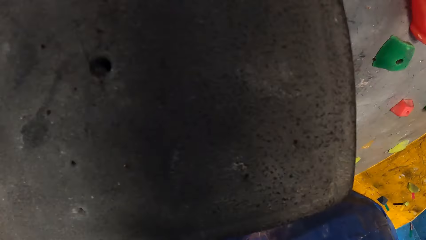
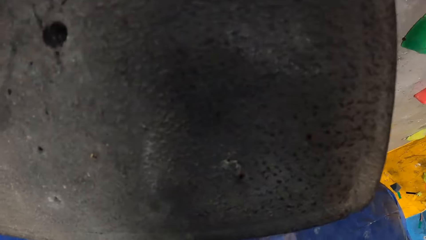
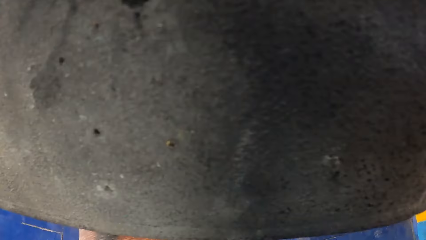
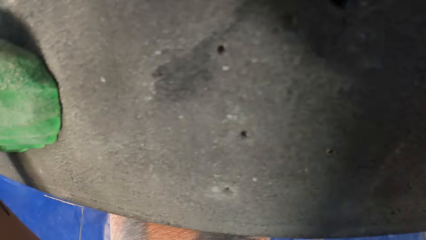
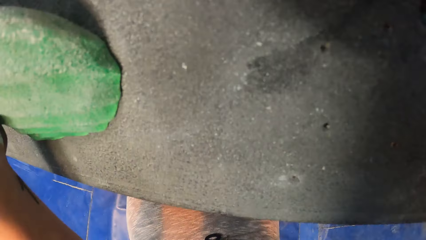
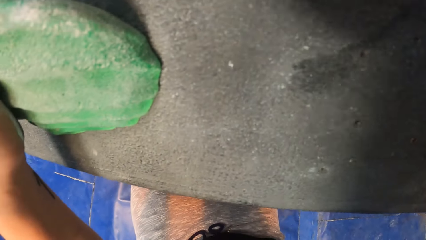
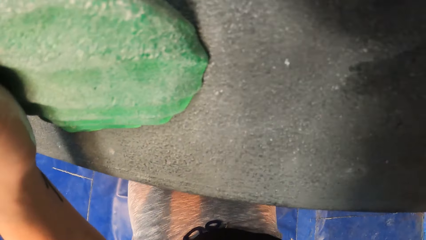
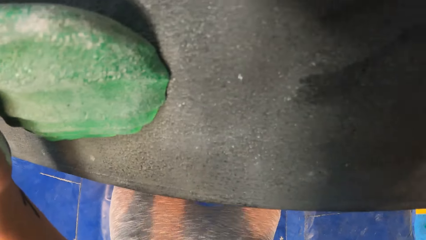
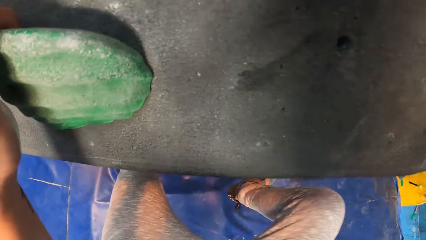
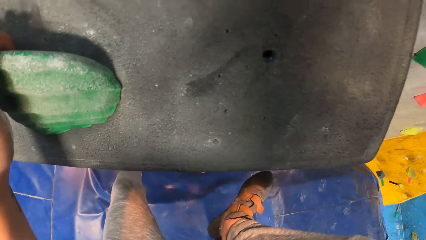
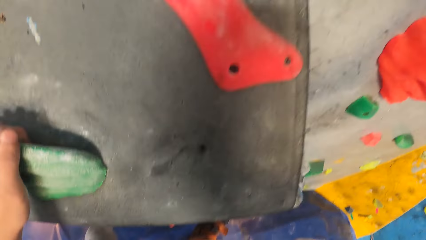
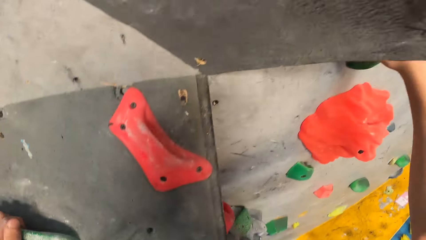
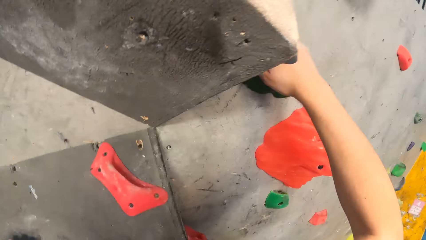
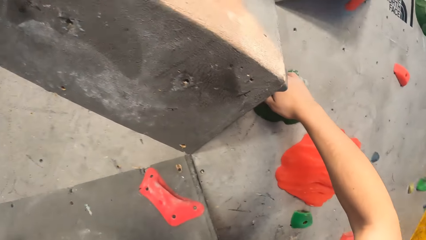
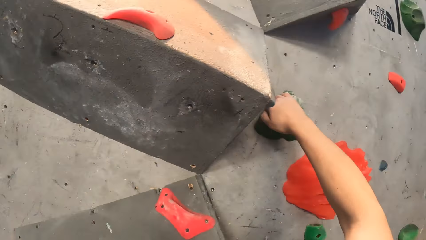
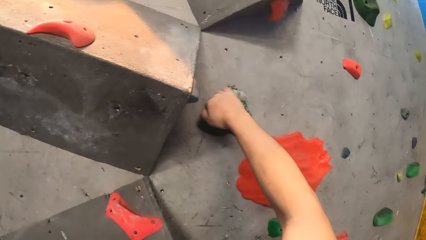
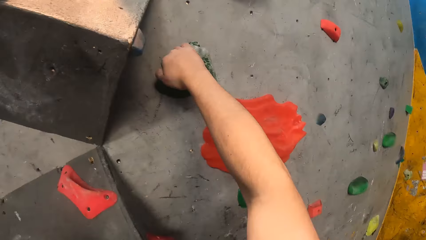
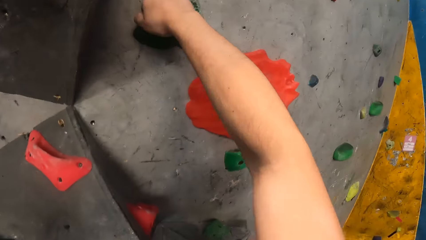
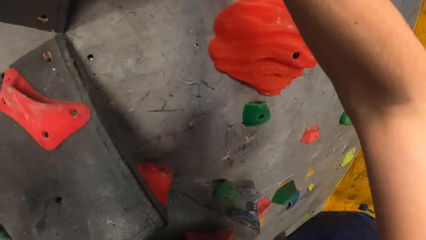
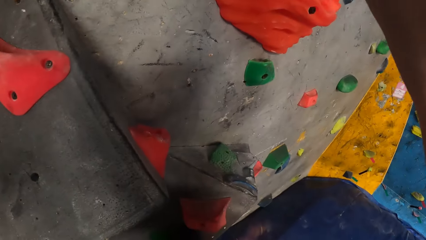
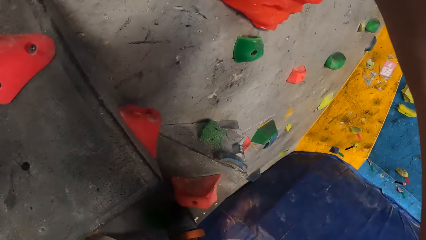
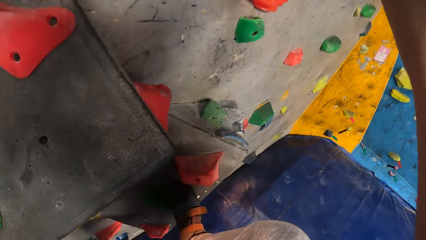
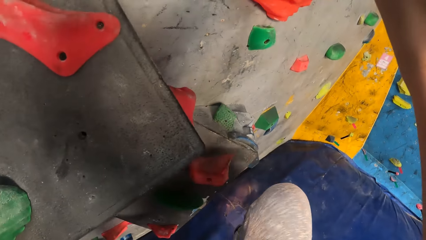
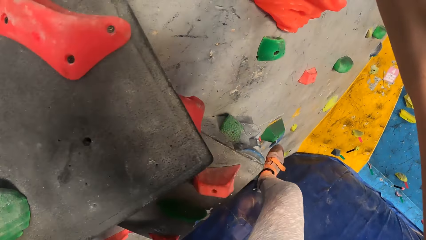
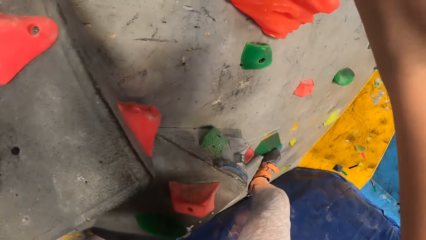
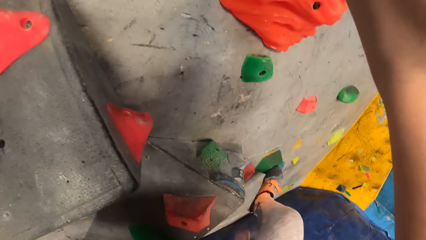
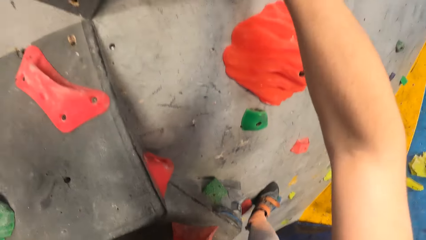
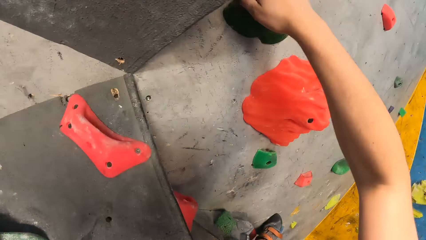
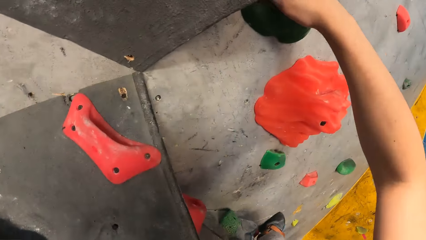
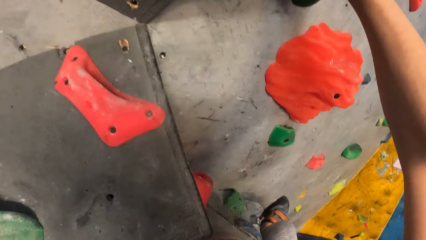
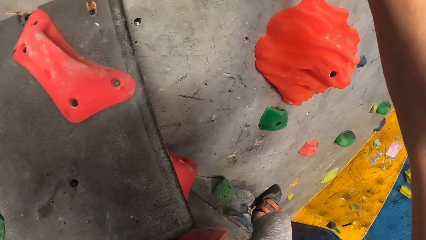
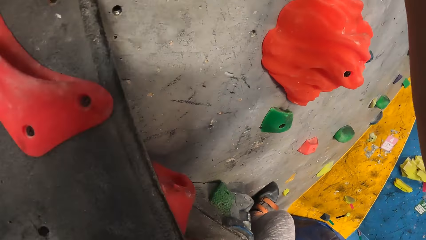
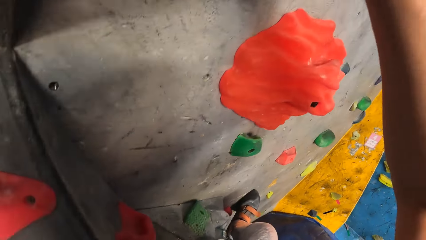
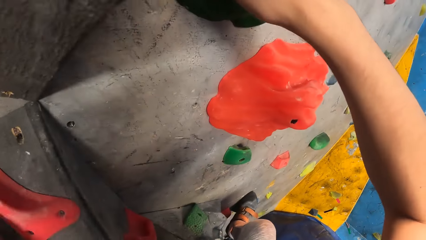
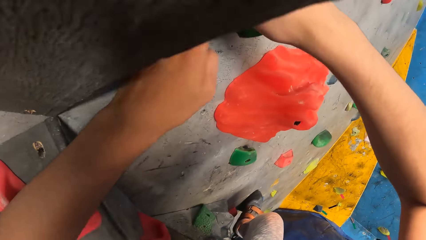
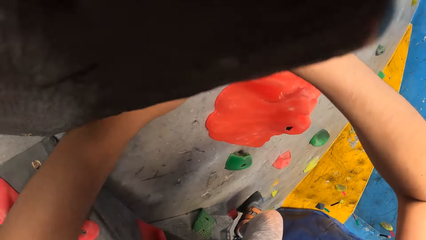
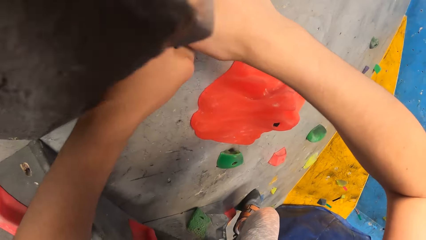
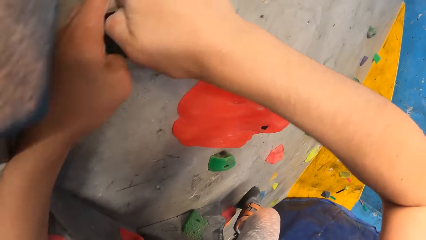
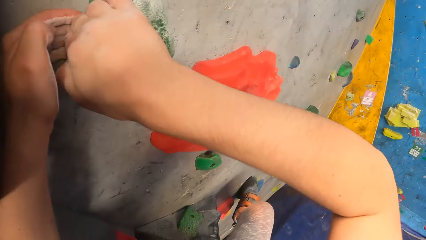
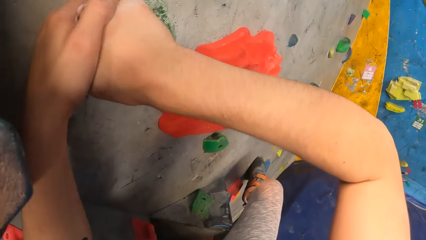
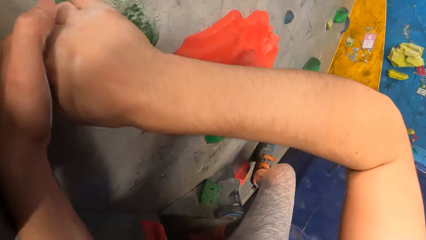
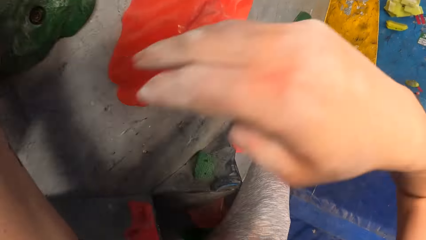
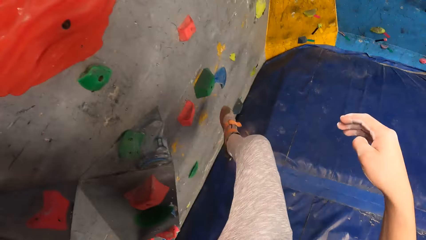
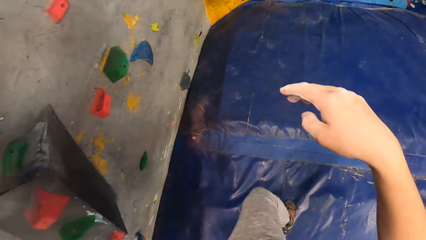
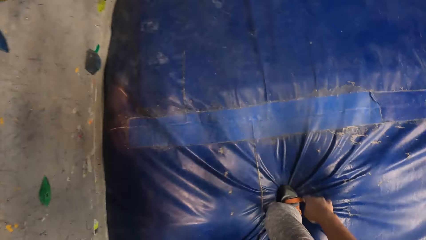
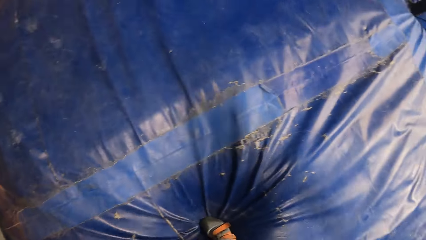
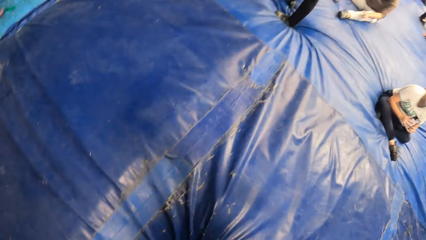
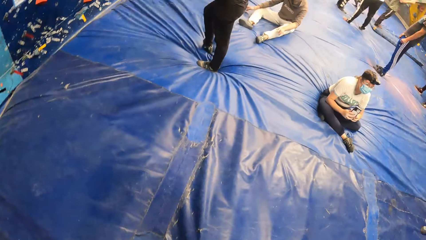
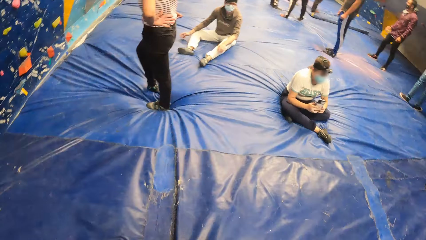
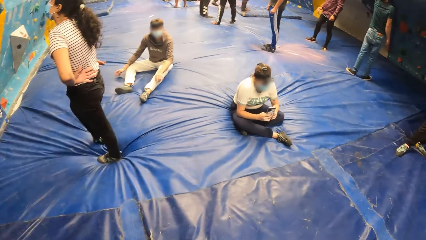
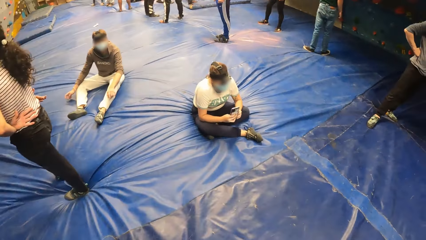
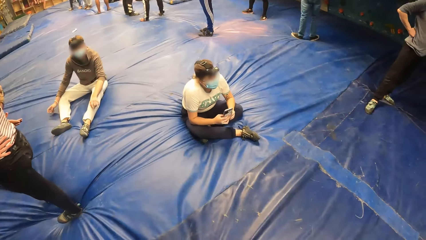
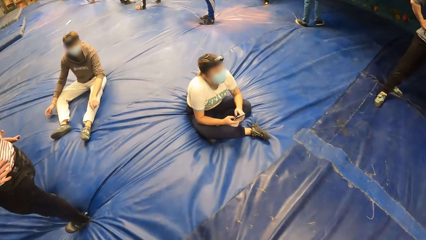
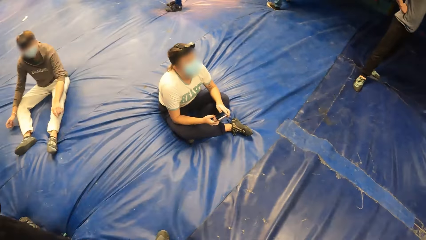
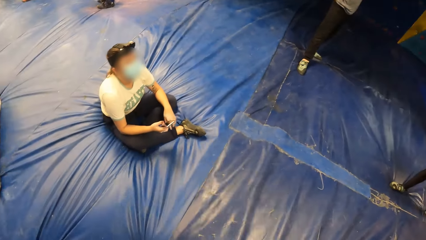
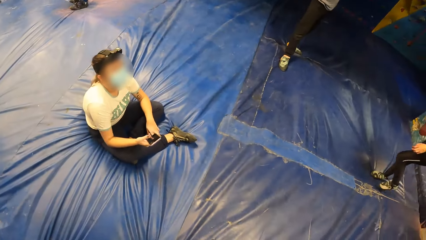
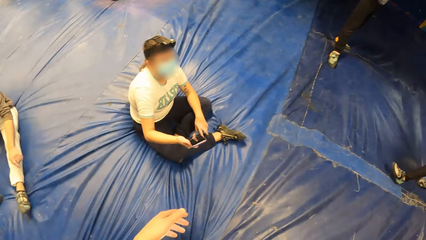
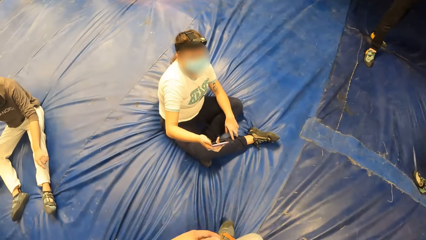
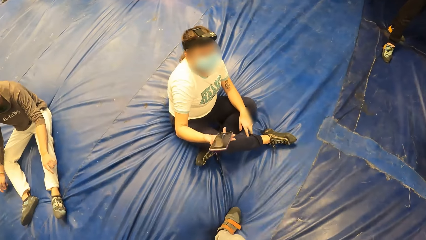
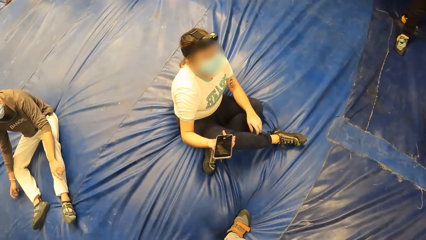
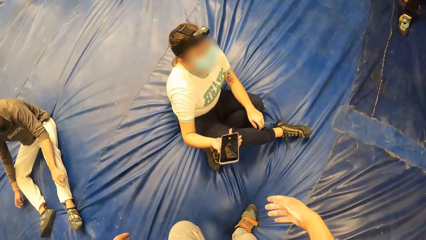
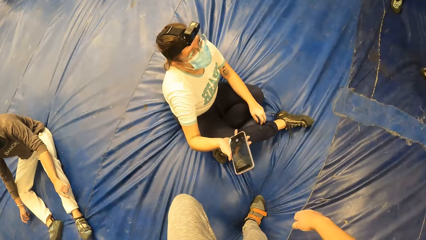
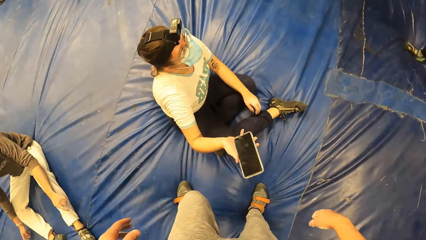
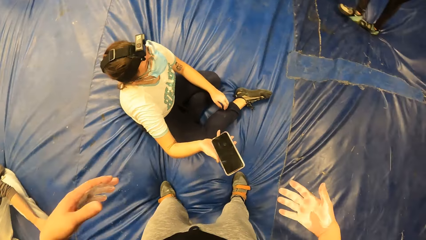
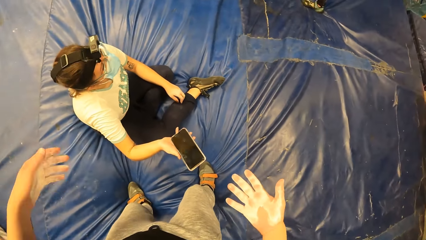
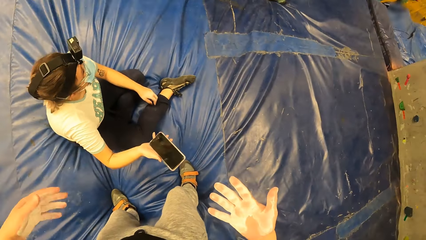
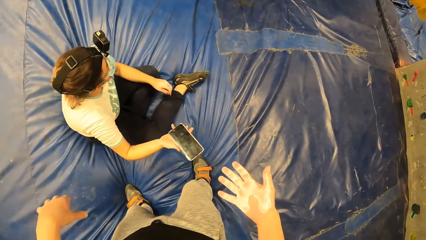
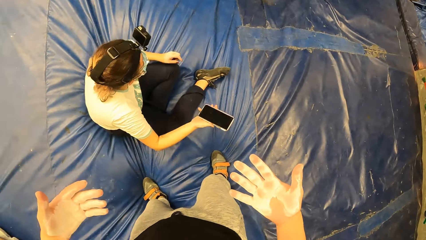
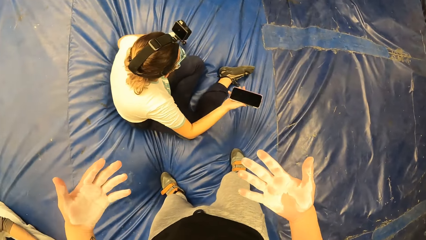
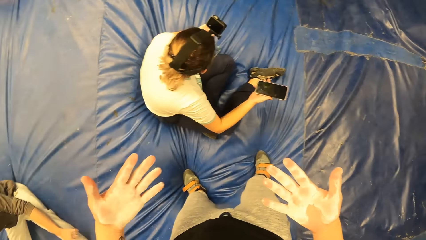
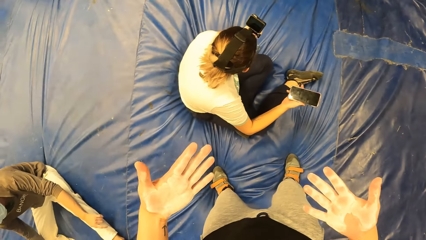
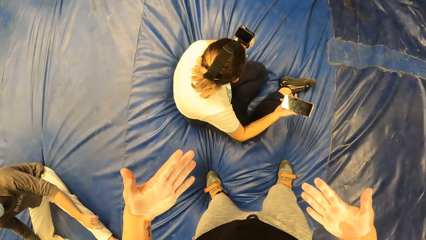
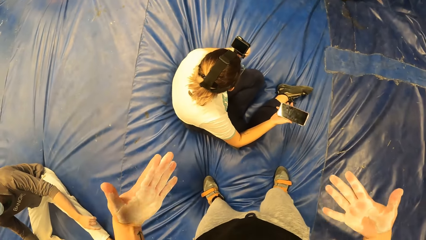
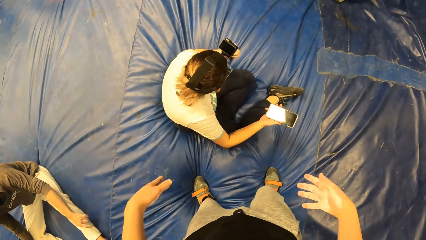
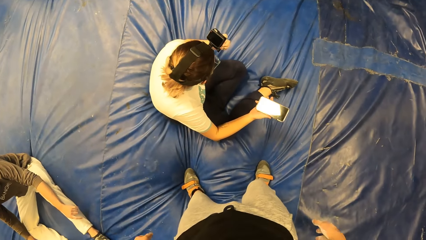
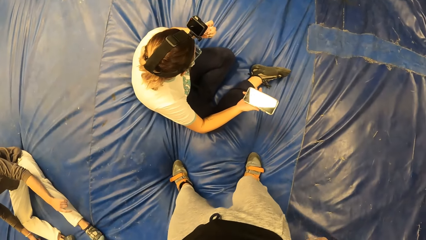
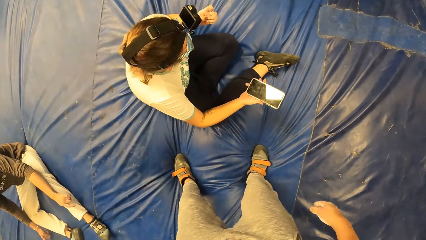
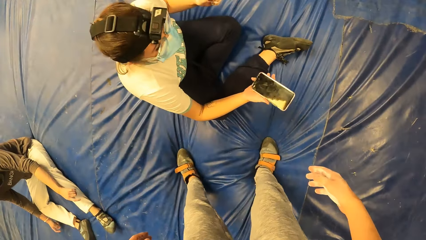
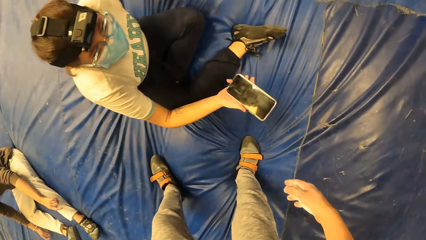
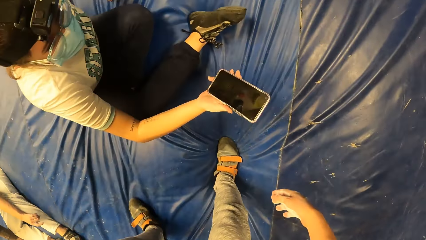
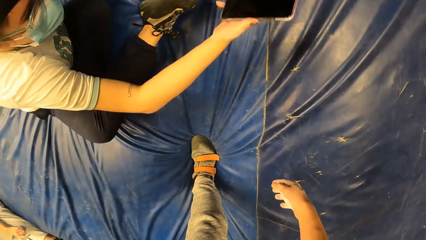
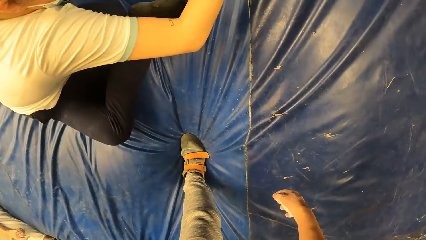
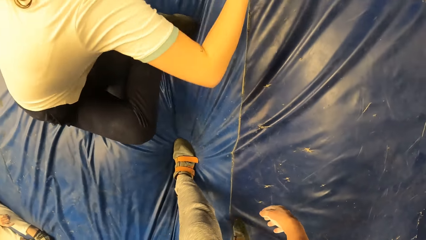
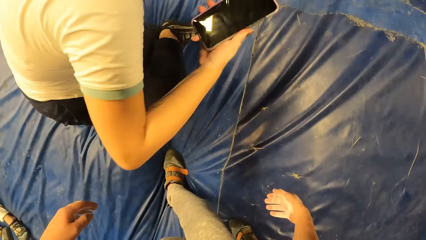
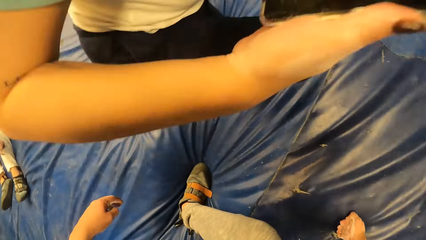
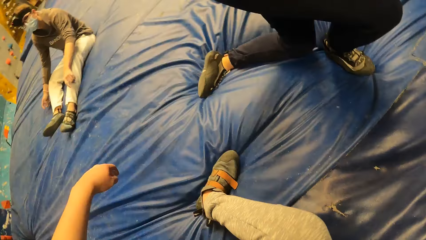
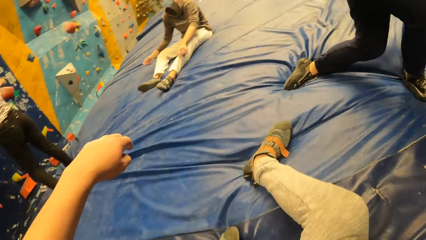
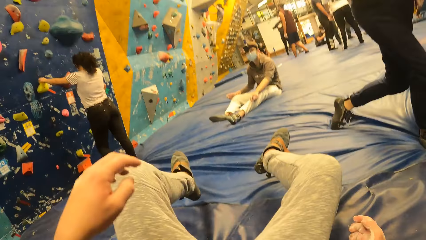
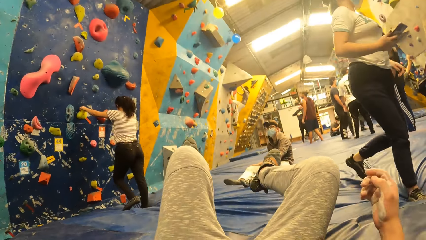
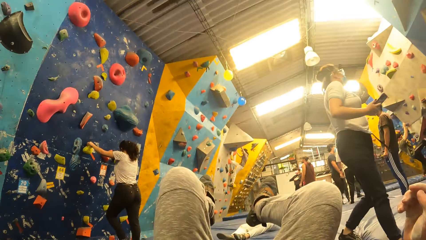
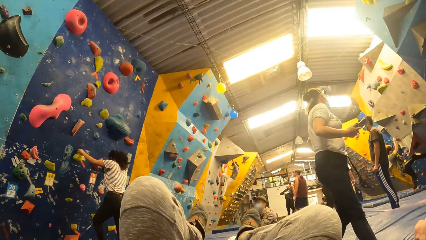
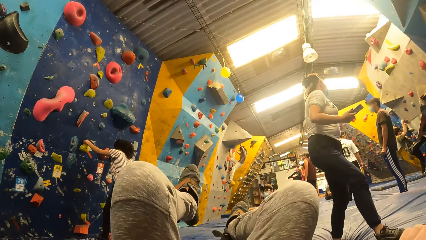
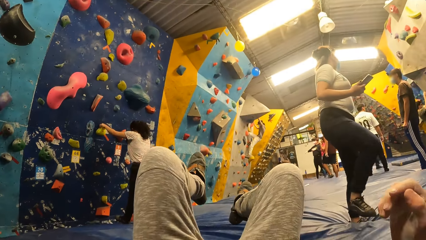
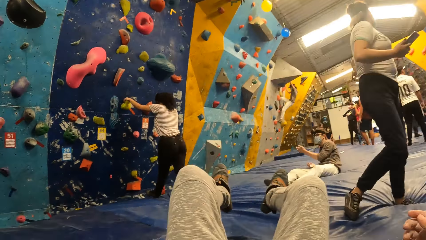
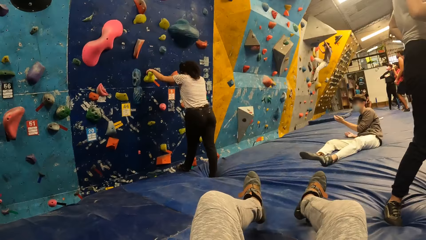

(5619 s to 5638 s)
The camera wearer drops from the climbing wall. They look around. They walk around. They look around again. A woman stretches the phone towards the camera wearer. The woman gives the camera wearer the phone. The camera wearer looks at the hands. The woman stands up. The camera wearer throws to the ground and lies down.
